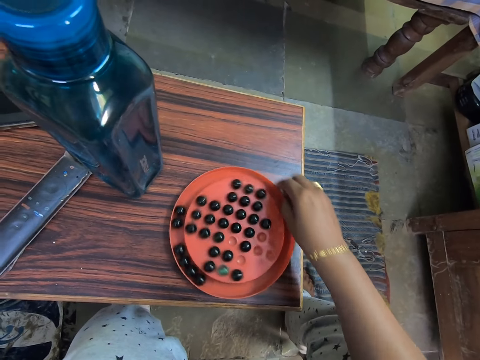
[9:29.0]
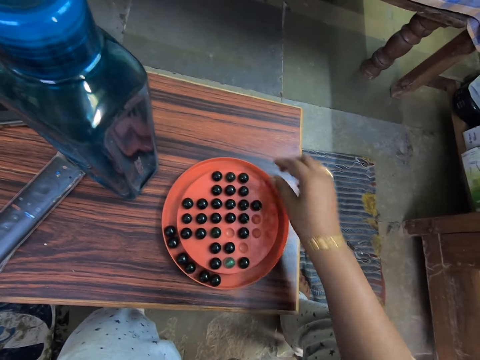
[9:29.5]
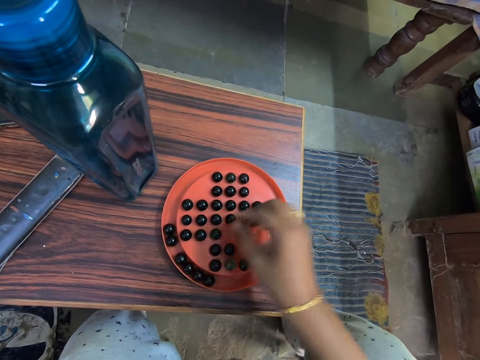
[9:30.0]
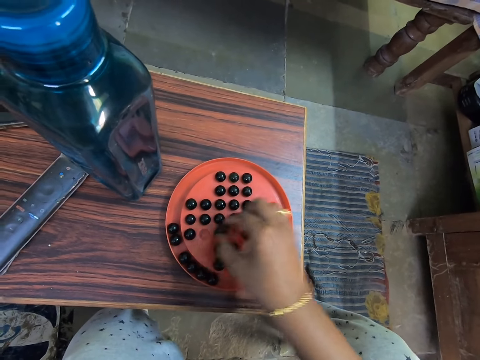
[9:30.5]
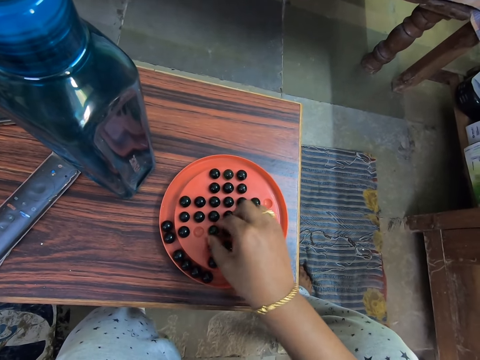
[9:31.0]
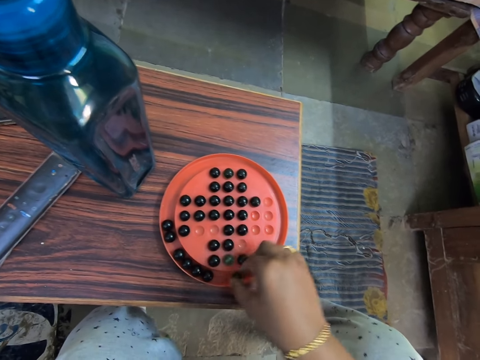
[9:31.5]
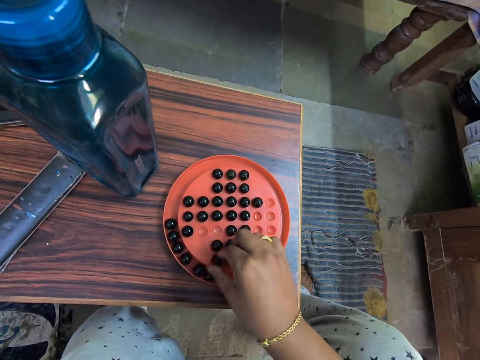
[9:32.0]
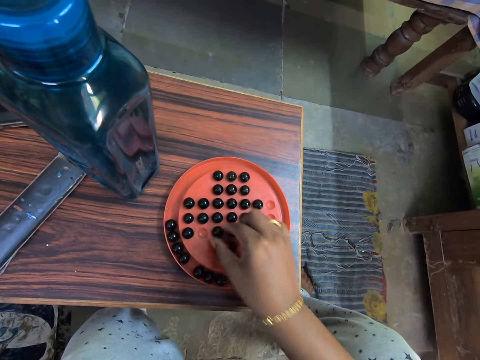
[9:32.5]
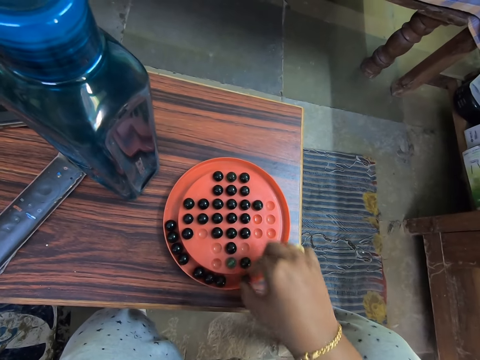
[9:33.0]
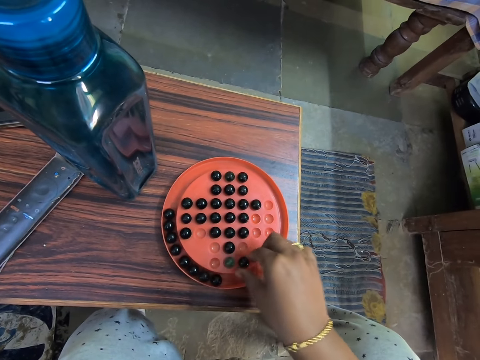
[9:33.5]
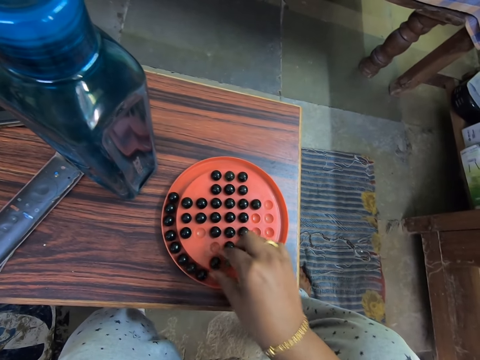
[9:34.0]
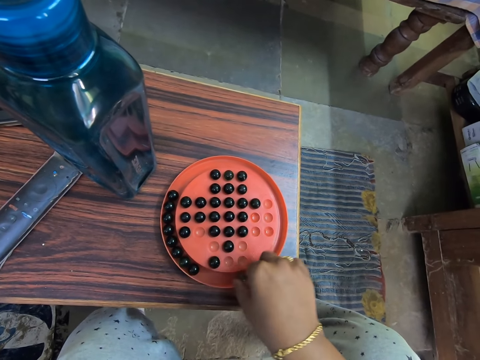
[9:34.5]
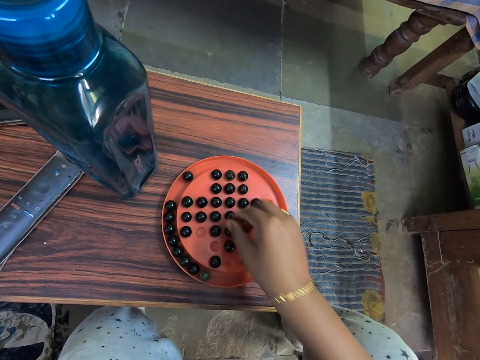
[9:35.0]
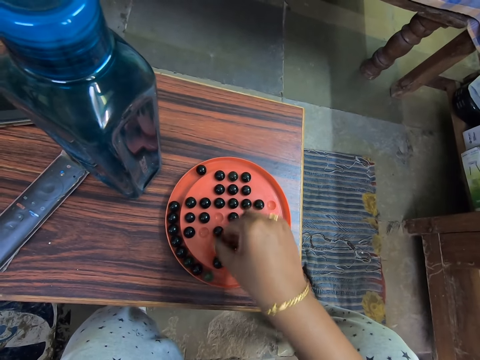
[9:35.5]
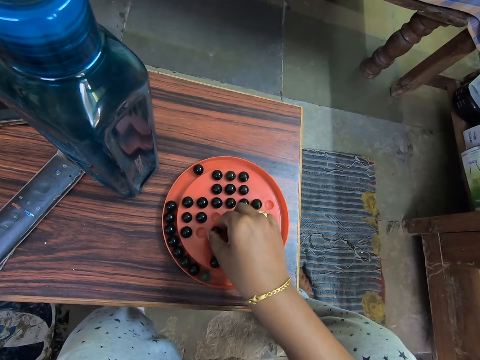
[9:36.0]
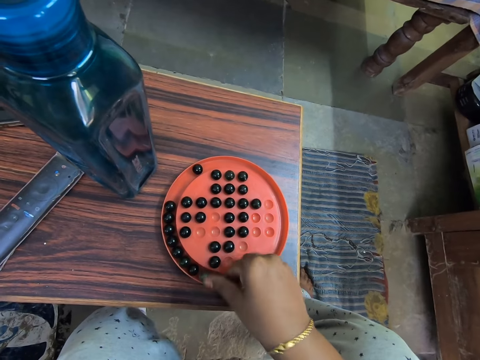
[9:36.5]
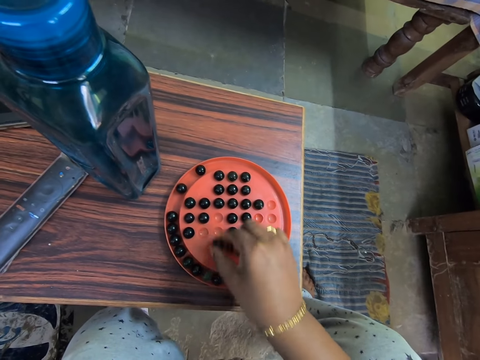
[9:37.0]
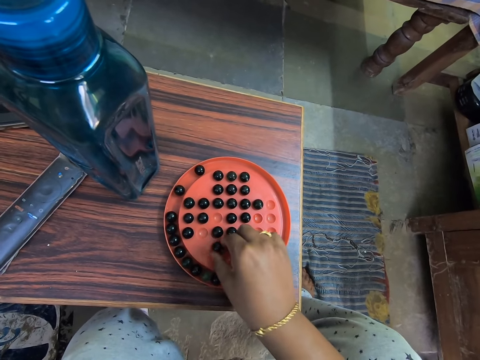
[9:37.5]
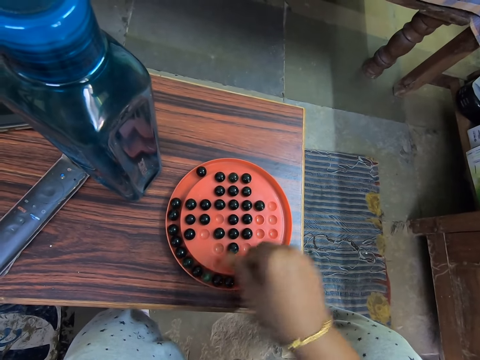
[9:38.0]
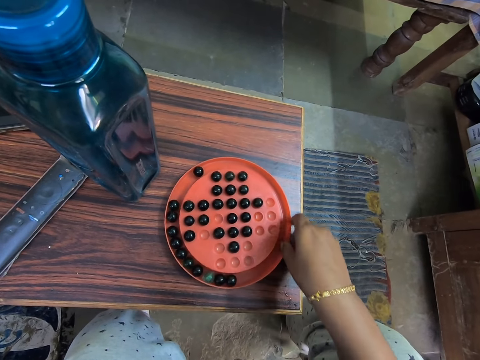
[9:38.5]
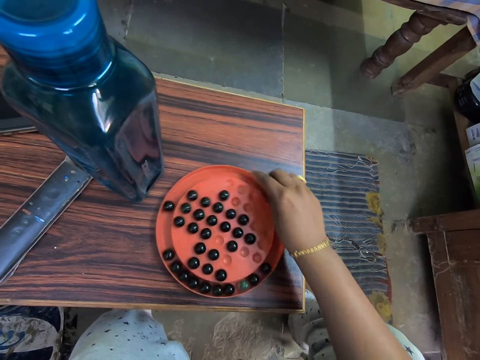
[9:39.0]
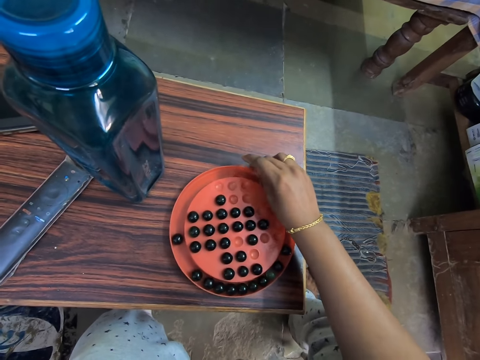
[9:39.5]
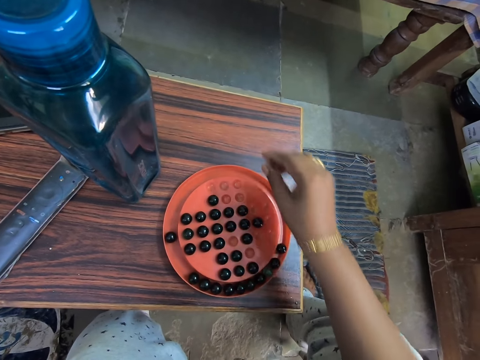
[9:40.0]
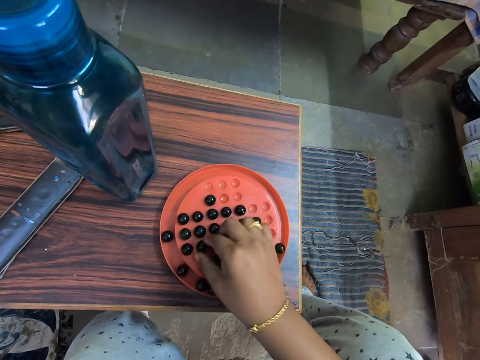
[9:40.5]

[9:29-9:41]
The camera wearer rotates the marbles tray. They pick up the marble. They play the marble solitaire game. They place the marble in the hole. They pick up the marble. They place the marble in the tray. They pick up the marble. They place the marble in the hole. They pick up the marble. They place the marble in the tray. They pick up the marble. They place the marble in the hole. They pick up the marble. They place the marble in the tray. They pick up the marble. They place the marble in the hole. They pick up the marble. They place the marble in the tray. They pick up the marble. They place the marble in the hole. They pick up the marble. They place the marble in the tray. They drag the game board on the table. They rotate the marbles tray.

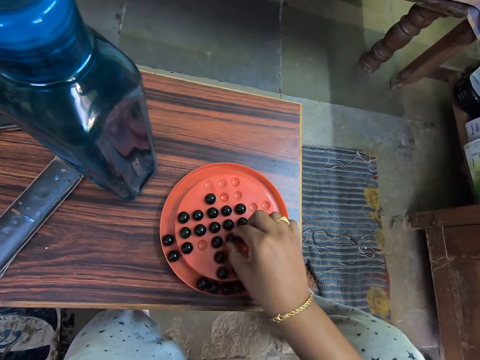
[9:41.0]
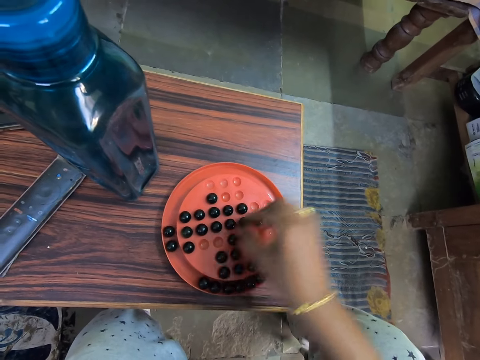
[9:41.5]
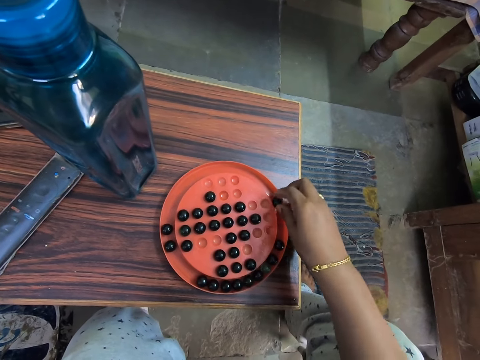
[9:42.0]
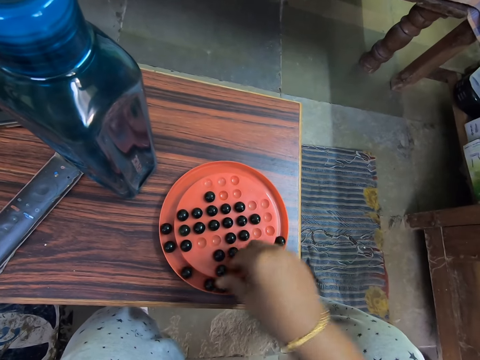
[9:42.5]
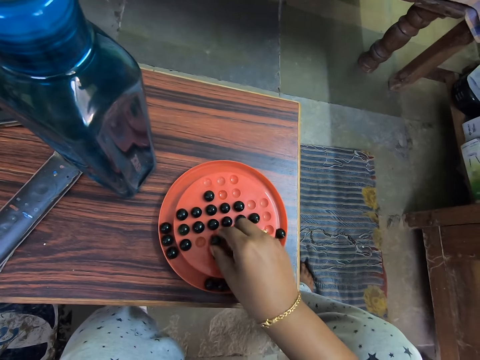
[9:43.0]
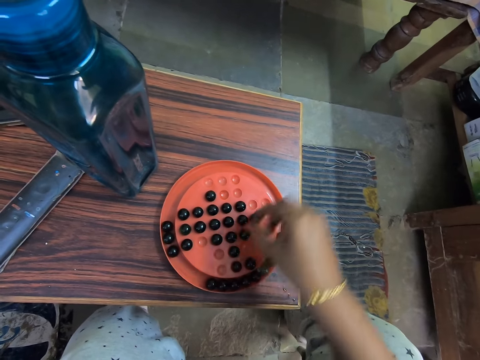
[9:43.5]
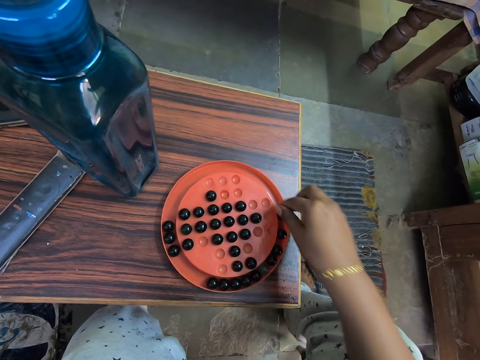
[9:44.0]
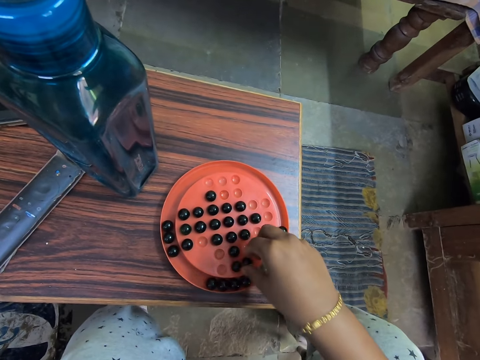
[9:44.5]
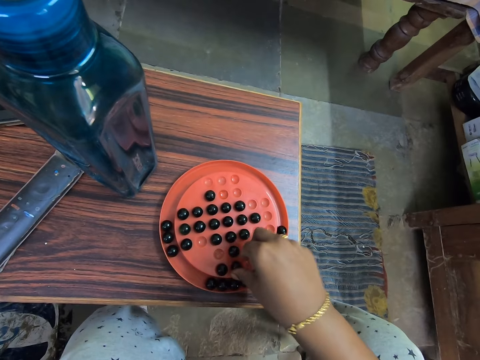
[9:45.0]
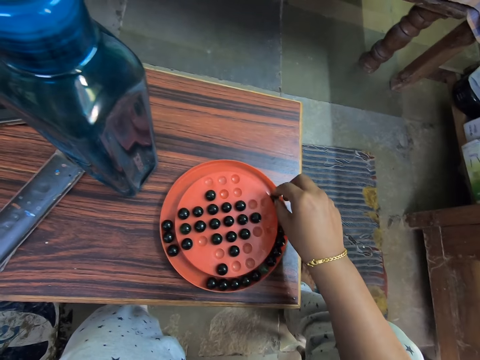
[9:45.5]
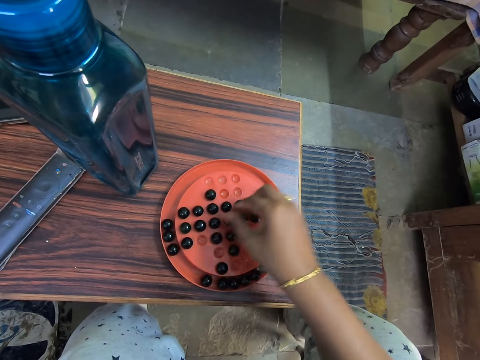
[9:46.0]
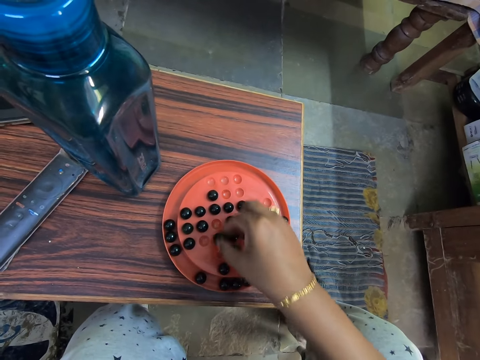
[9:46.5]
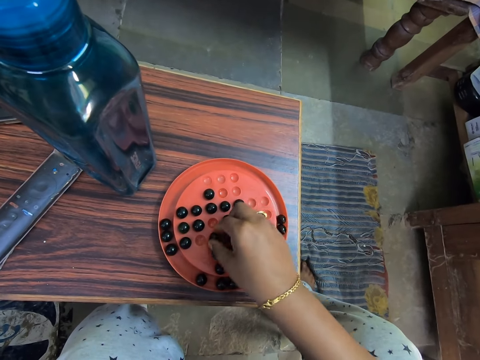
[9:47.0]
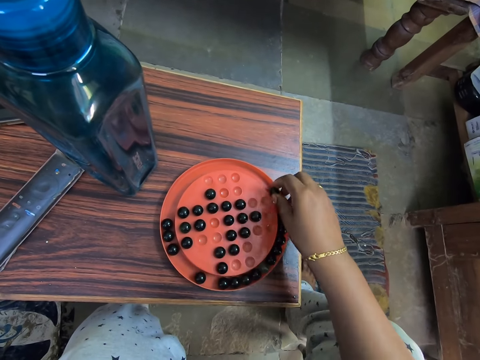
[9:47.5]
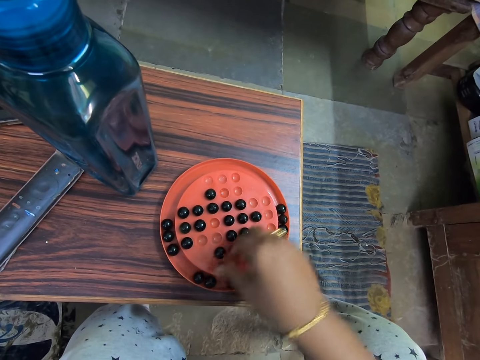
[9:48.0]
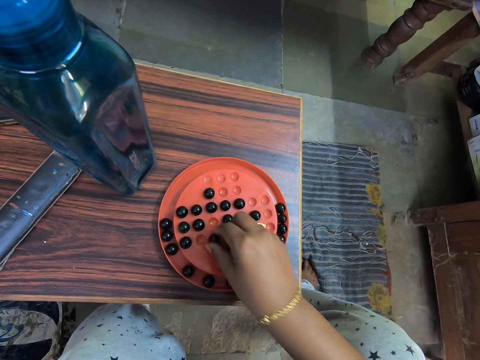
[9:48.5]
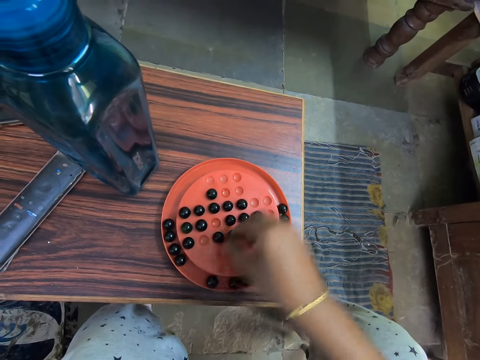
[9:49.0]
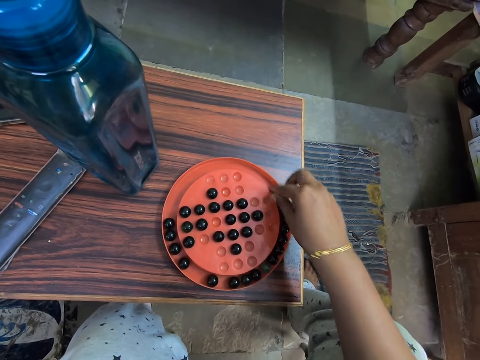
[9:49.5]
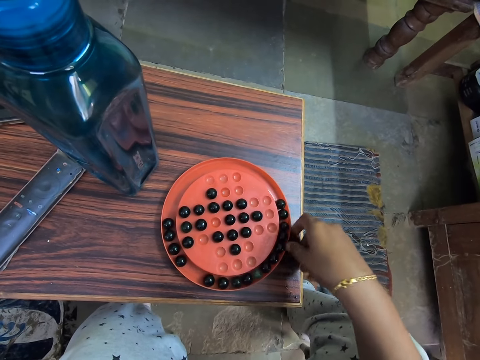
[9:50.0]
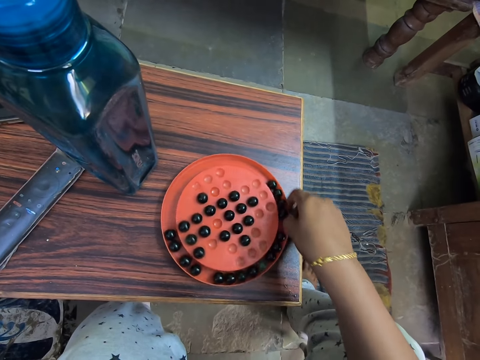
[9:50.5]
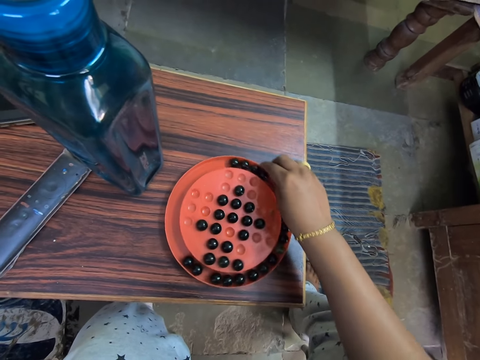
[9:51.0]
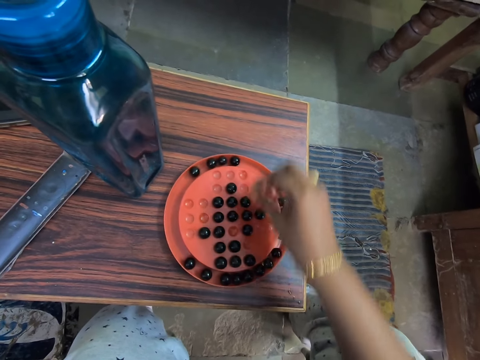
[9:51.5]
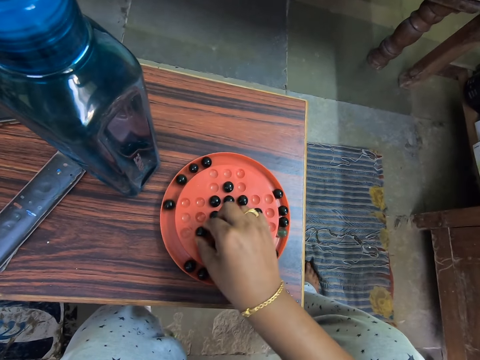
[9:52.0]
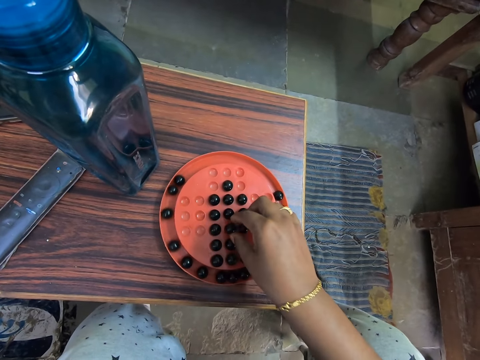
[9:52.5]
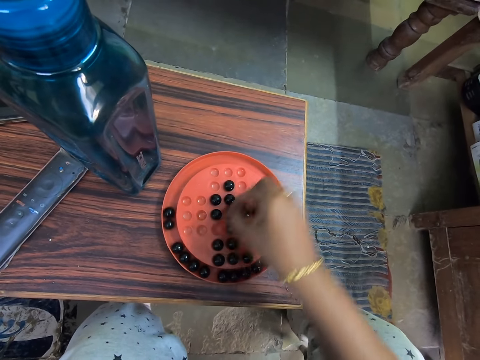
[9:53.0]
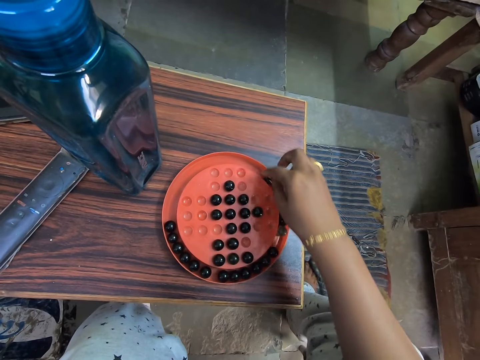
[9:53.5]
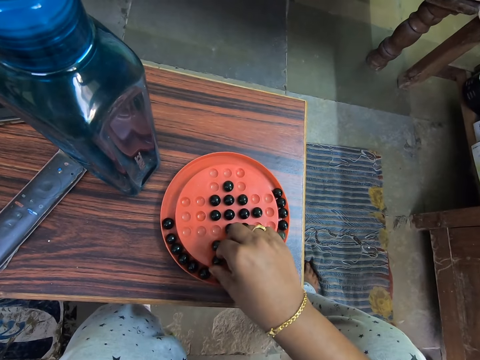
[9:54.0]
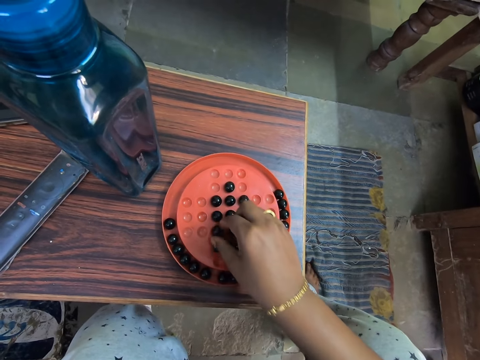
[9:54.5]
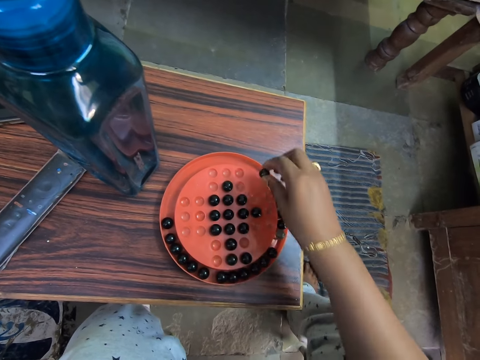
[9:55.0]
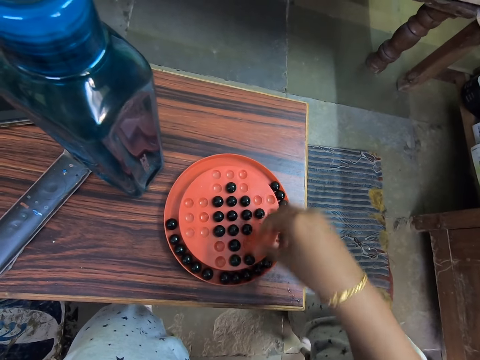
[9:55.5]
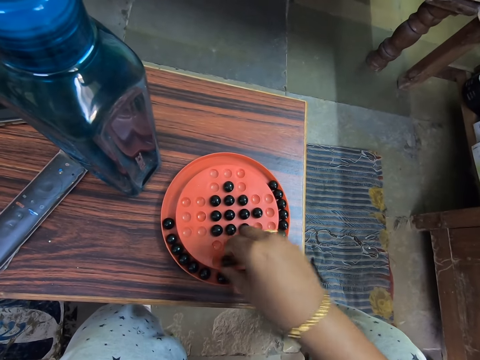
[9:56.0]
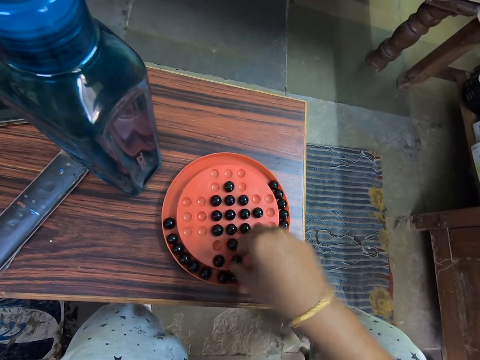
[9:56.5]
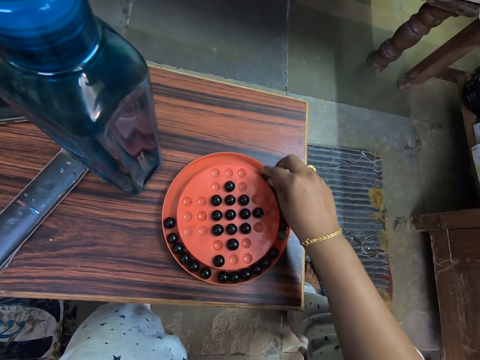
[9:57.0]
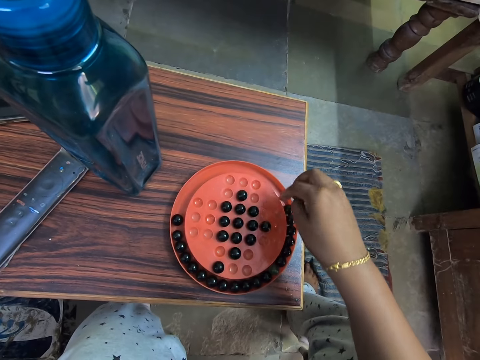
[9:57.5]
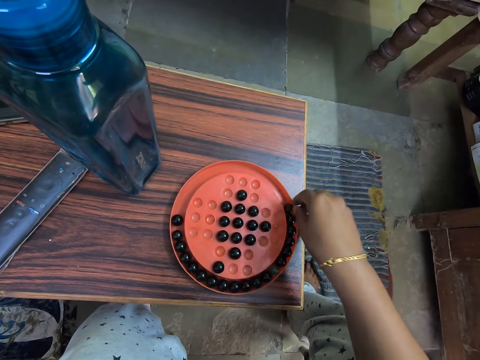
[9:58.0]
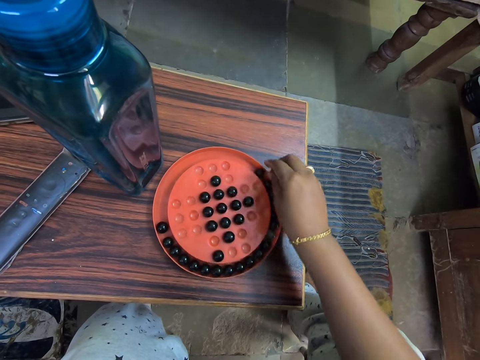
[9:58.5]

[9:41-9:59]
The camera wearer picks up the marble. They place the marble in the hole. They play the marble solitaire game. They pick up the marble. They place the marble in the tray. They pick up the marble. They place the marble in the hole. They pick up the marble. They place the marble in the tray. They pick up the marble. They place the marble in the hole. They pick up the marble. They place the marble in the tray. They pick up the marble. They place the marble in the hole. They pick up the marble. They place the marble in the tray. They pick up the marble. They place the marble in the hole. They pick up the marble. They place the marble in the tray. They drag the game board on the table. They rotate the marbles tray. They pick up the marble. They place the marble in the hole. They pick up the marble. They play the marble solitaire game. They place the marble in the tray. They pick up the marble. They place the marble in the hole. They pick up the marble. They place the marble in the tray. They pick up the marble. They place the marble in the hole. They pick up the marble. They place the marble in the tray. They drag the game board on the table.
